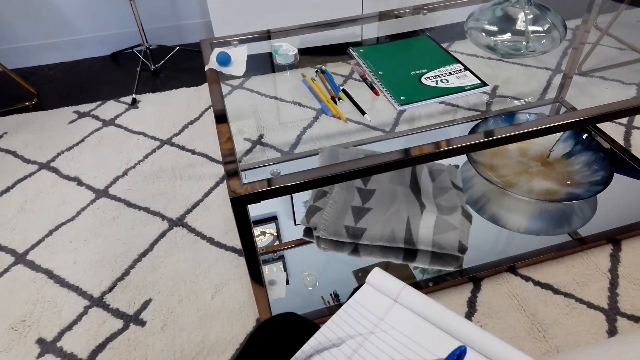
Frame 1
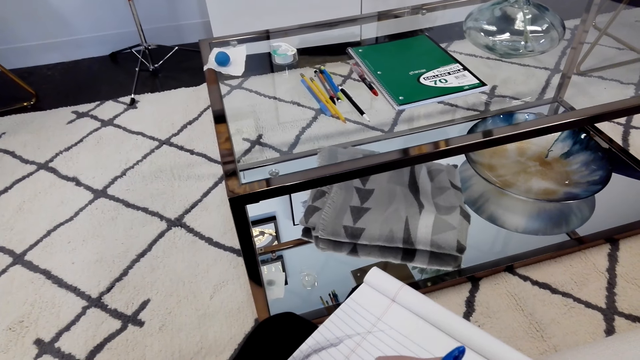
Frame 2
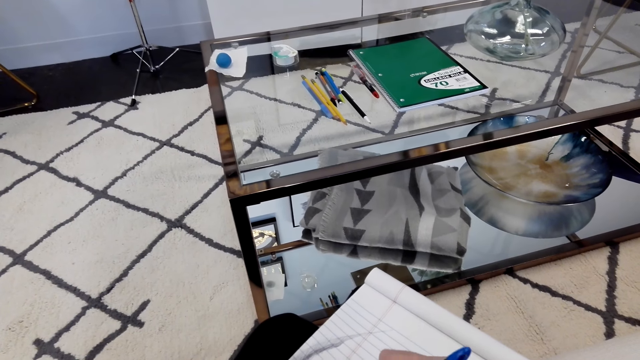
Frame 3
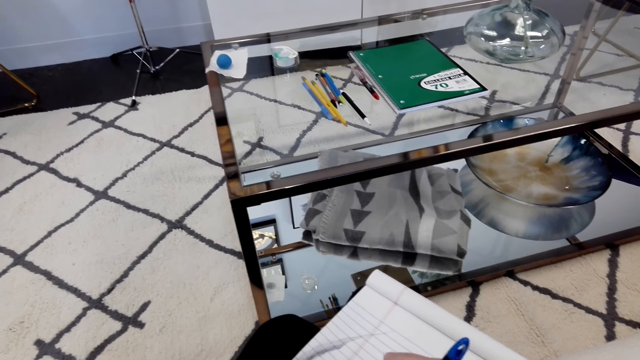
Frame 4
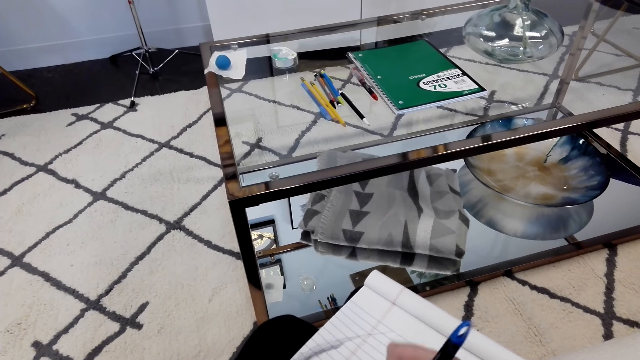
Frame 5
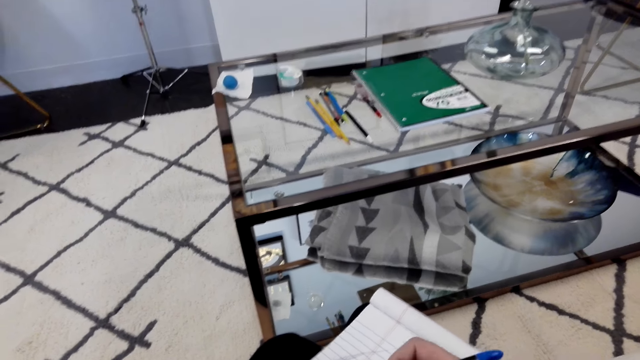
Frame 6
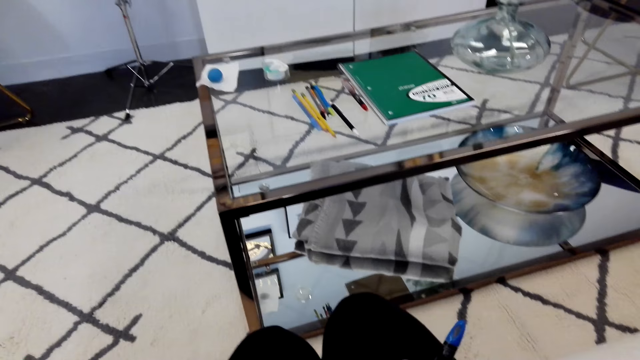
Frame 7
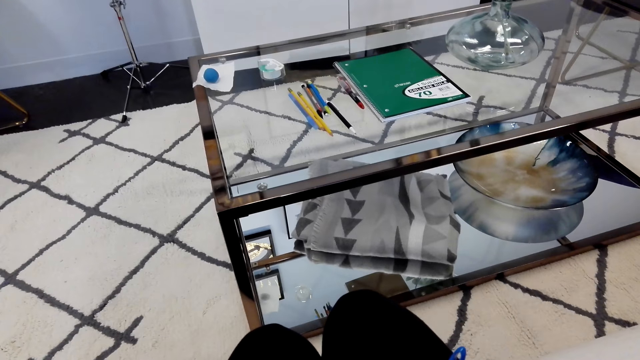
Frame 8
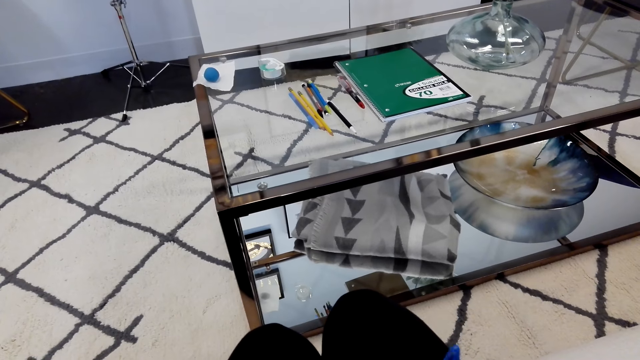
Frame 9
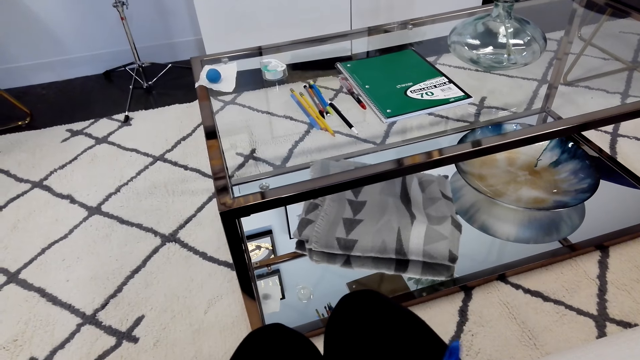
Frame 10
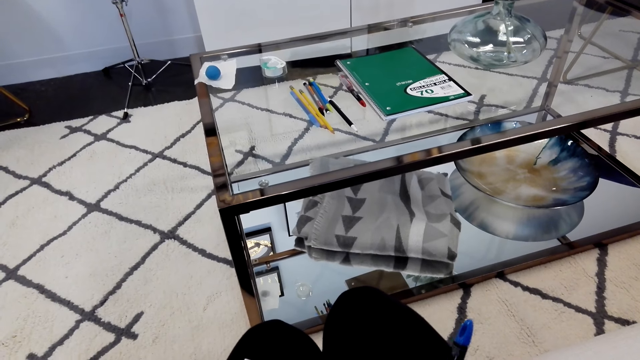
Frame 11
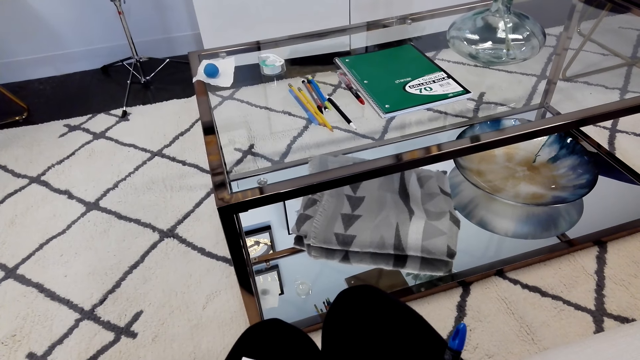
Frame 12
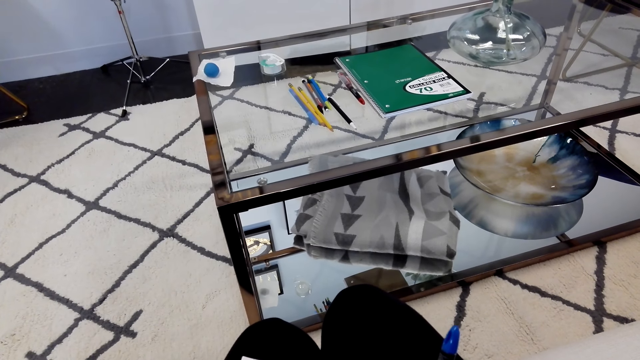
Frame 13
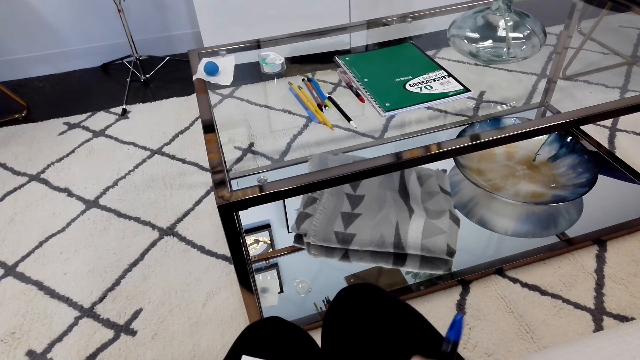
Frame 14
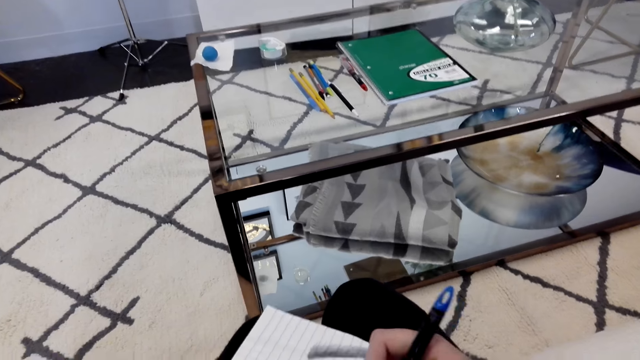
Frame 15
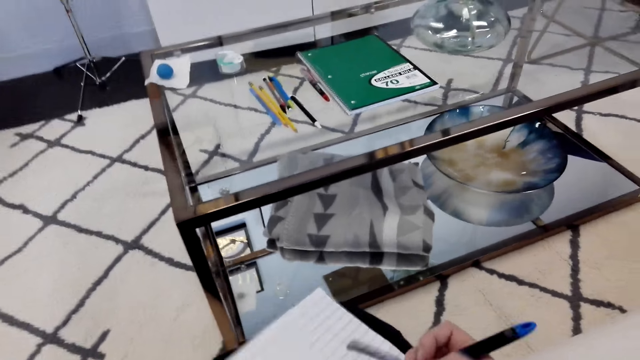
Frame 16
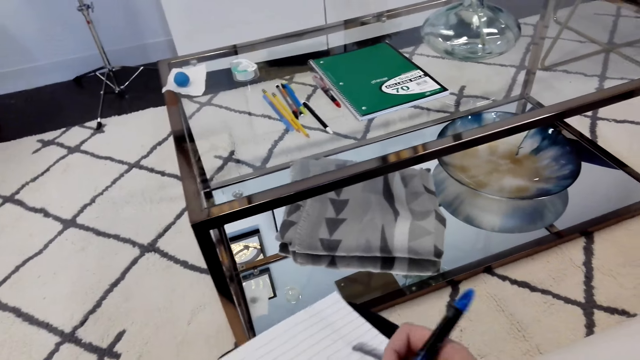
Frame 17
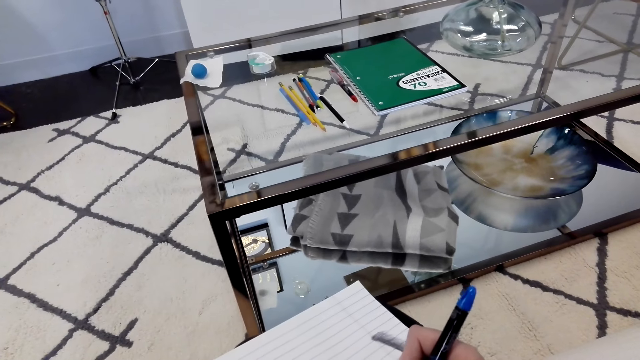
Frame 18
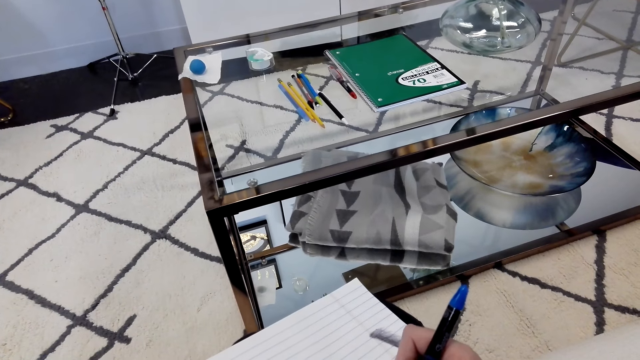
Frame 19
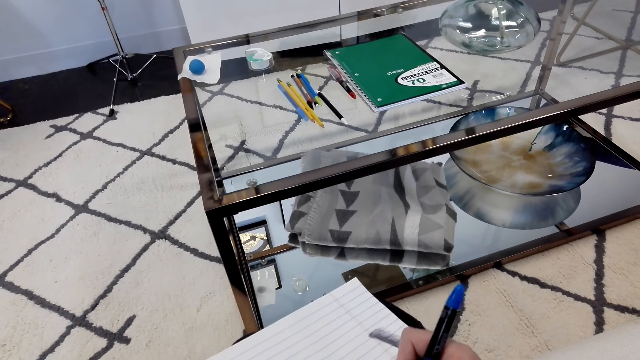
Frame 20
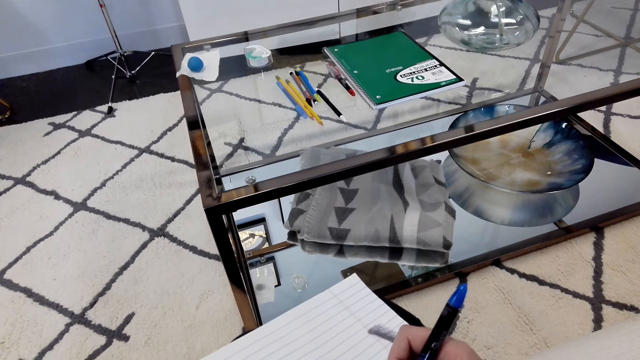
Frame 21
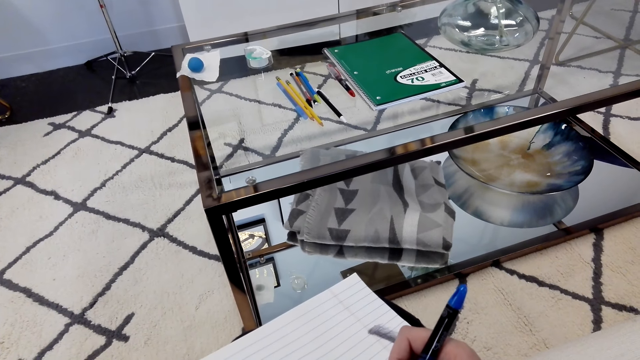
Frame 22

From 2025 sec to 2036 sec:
The camera wearer picks up a book.

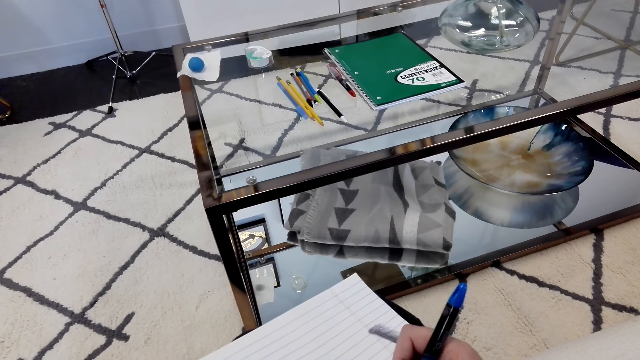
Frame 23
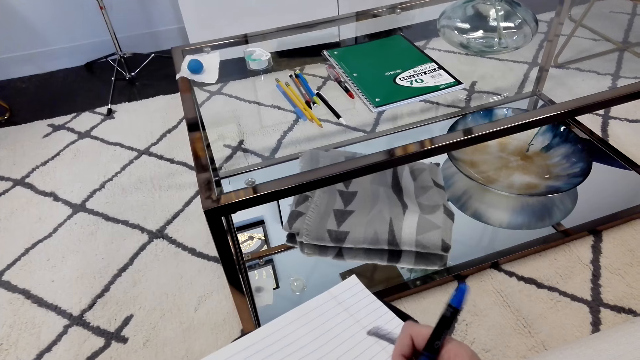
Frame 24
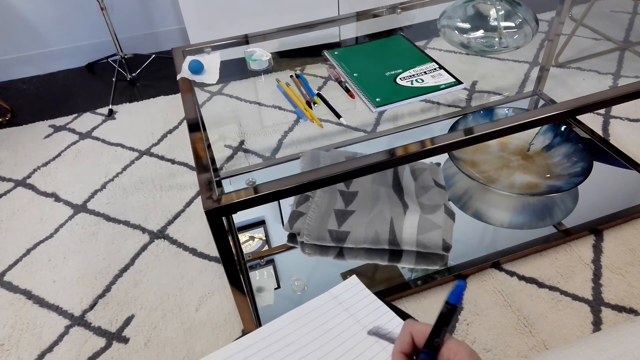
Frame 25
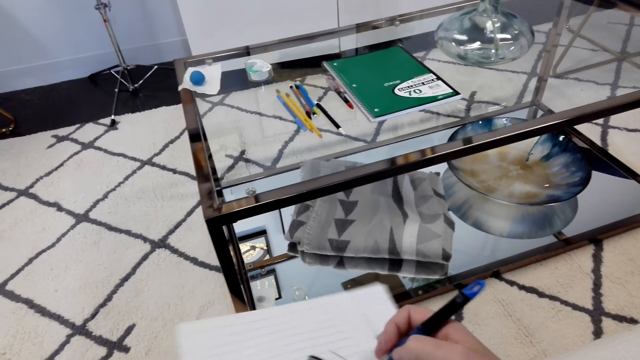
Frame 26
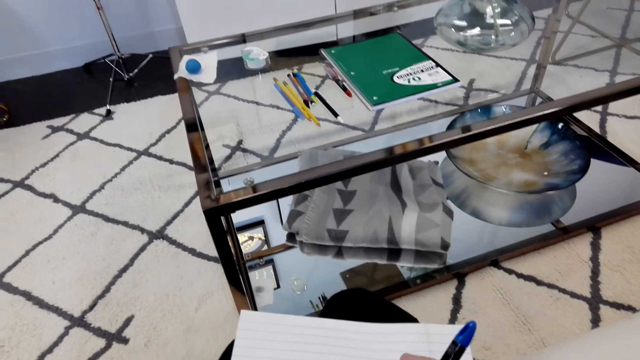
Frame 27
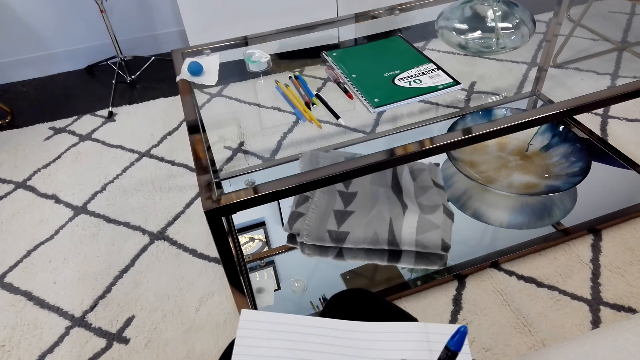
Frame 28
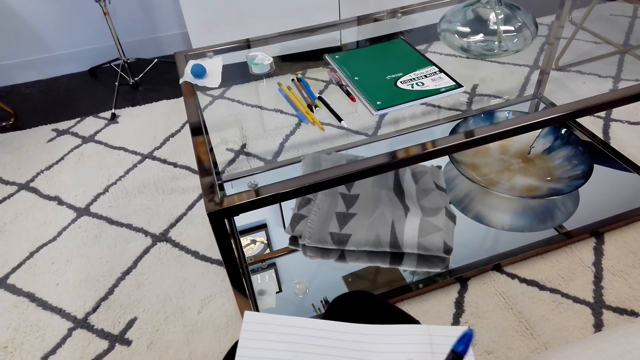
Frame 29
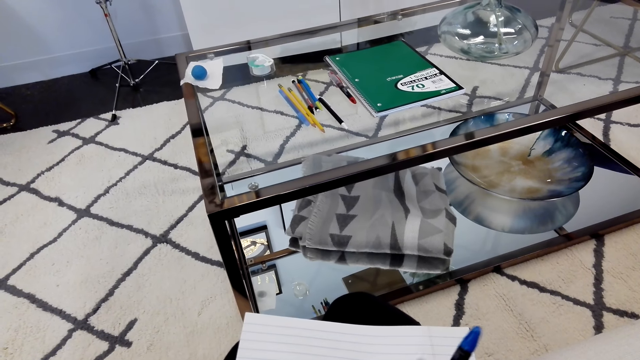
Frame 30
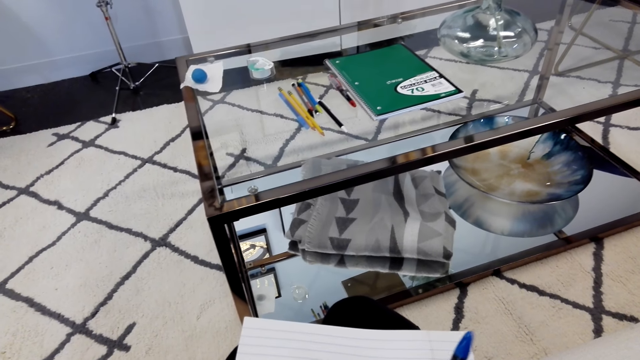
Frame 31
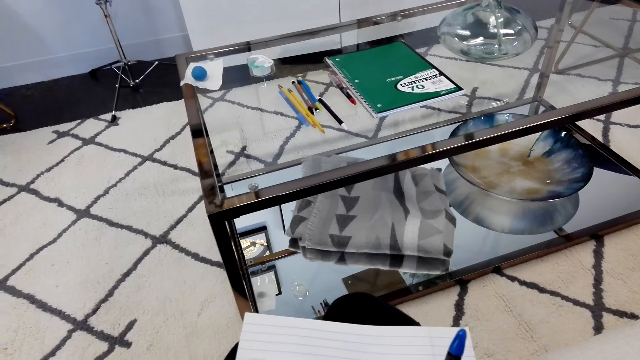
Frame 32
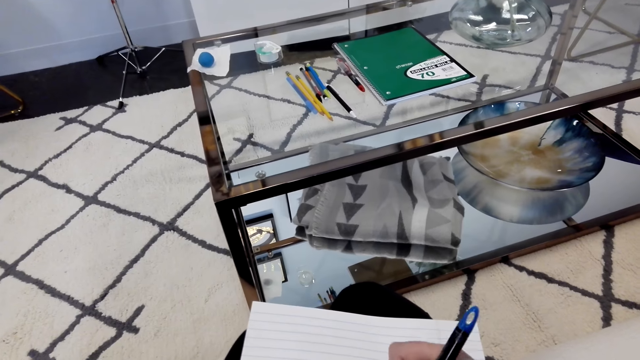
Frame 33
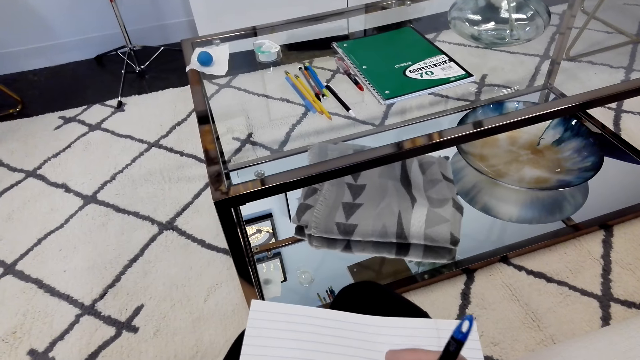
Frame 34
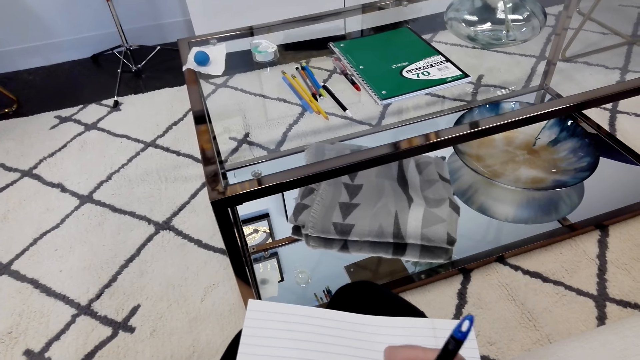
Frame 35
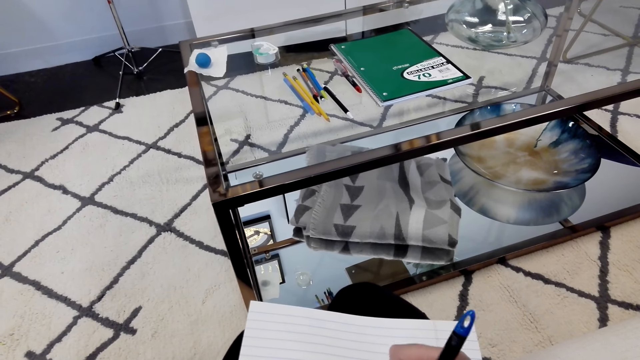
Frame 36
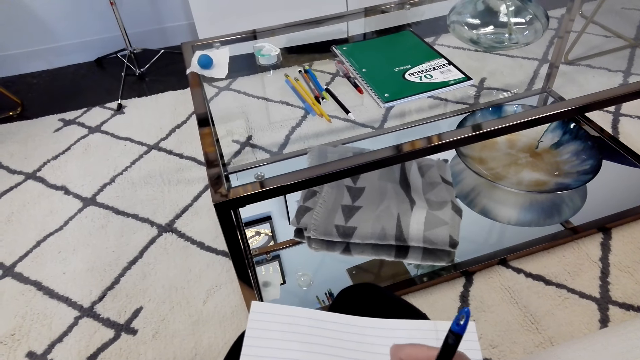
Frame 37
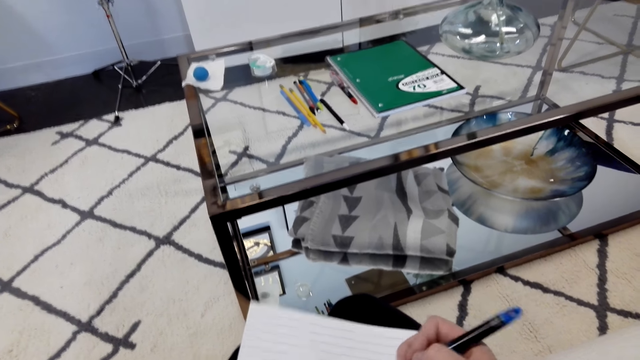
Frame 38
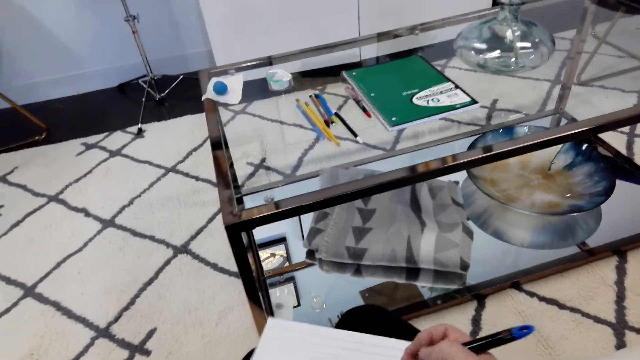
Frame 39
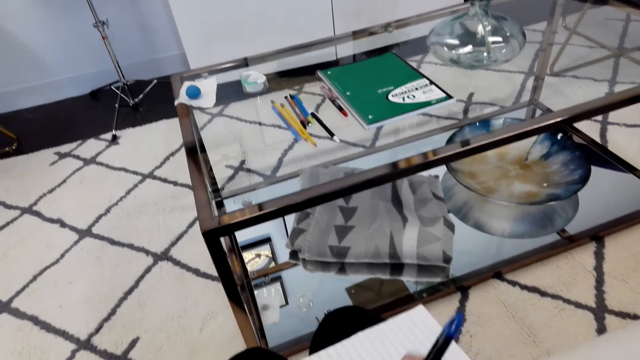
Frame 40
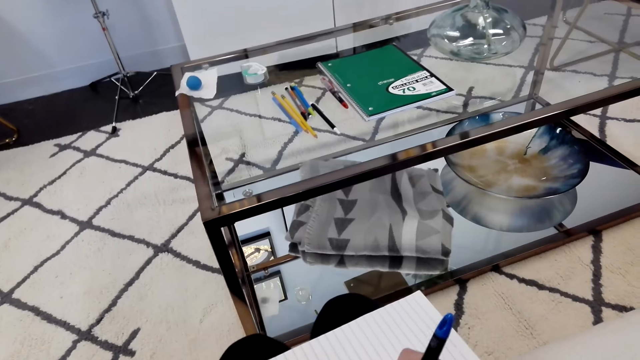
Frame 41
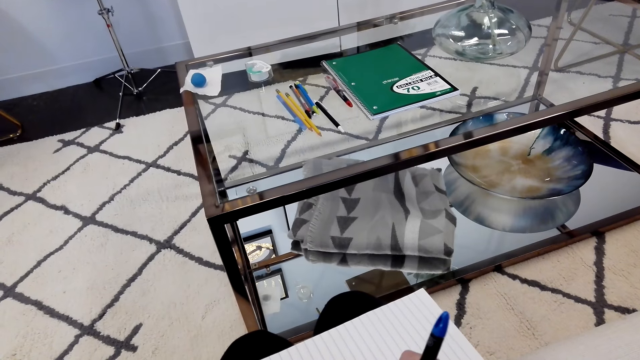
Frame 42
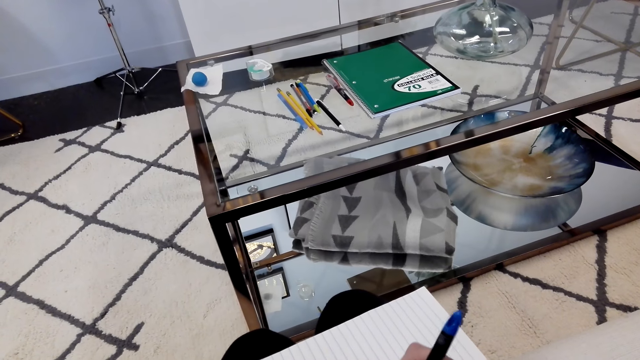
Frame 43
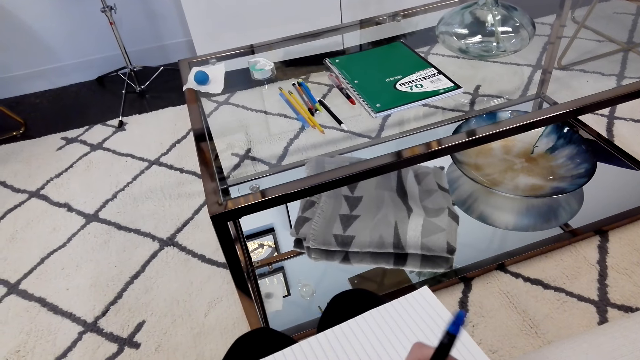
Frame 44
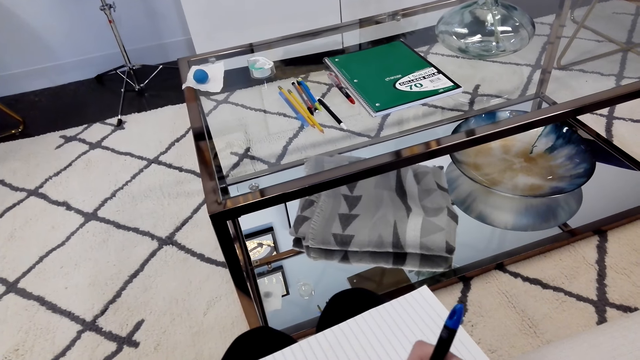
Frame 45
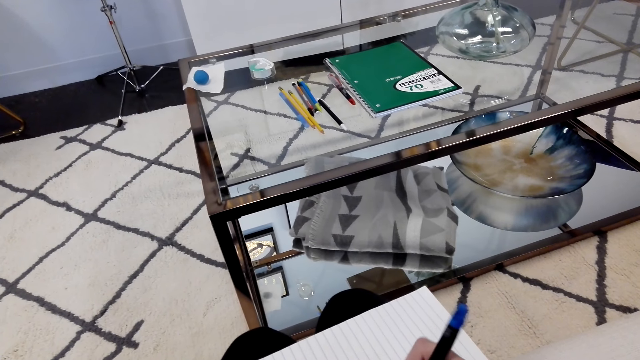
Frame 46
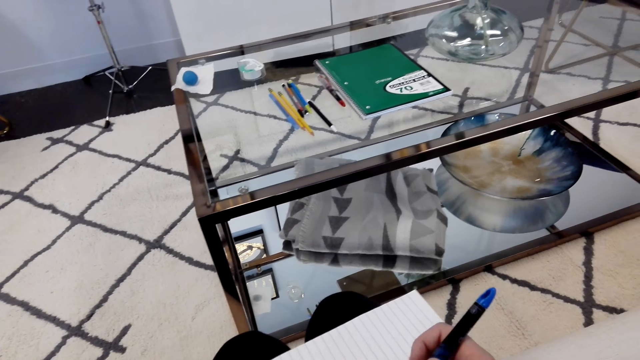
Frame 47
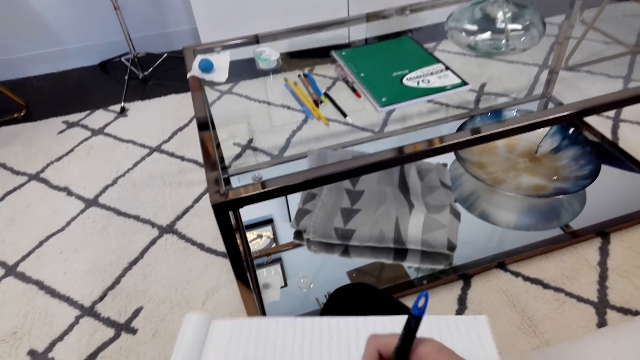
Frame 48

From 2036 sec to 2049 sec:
The camera wearer converses with a woman. They draw a sketch.
